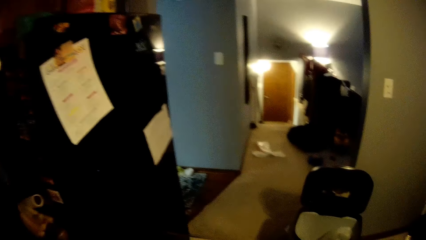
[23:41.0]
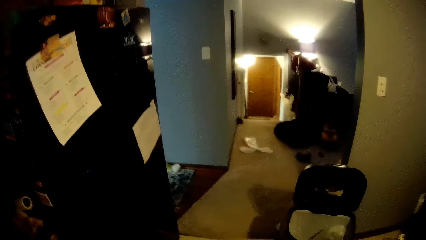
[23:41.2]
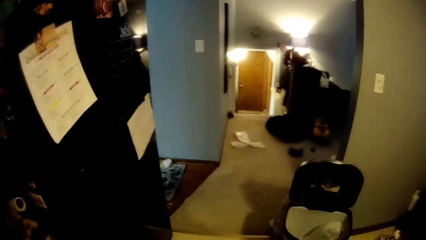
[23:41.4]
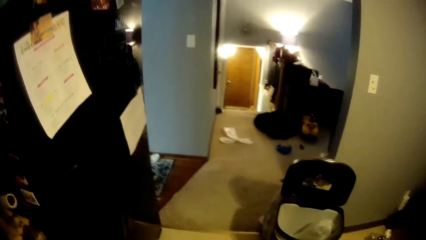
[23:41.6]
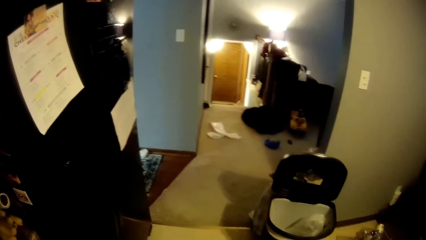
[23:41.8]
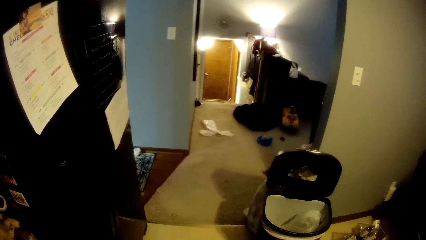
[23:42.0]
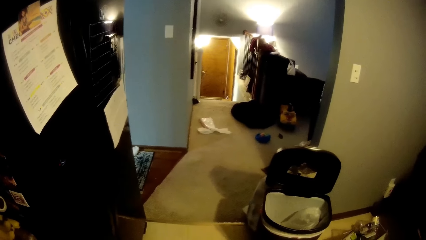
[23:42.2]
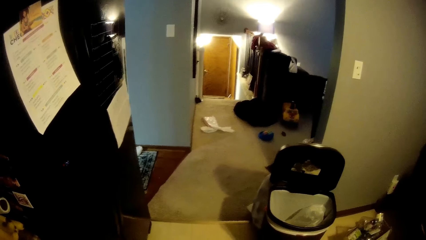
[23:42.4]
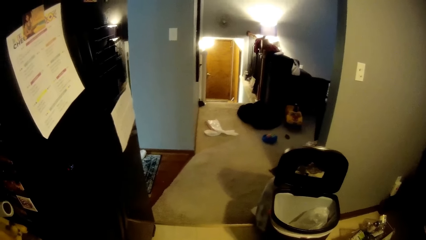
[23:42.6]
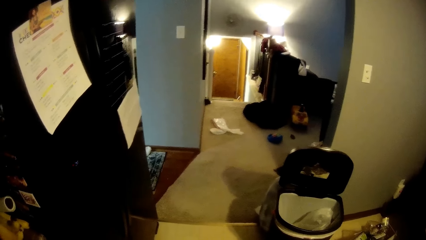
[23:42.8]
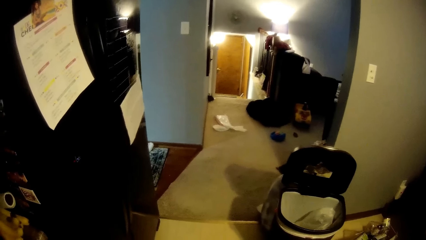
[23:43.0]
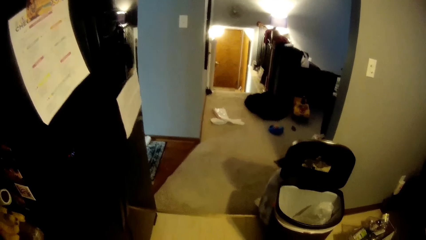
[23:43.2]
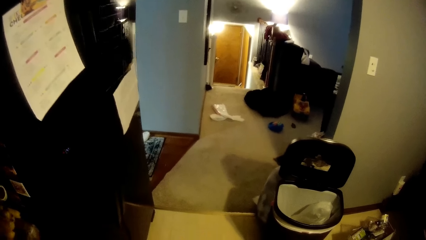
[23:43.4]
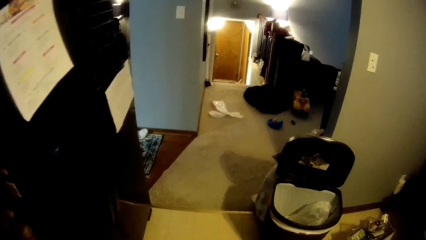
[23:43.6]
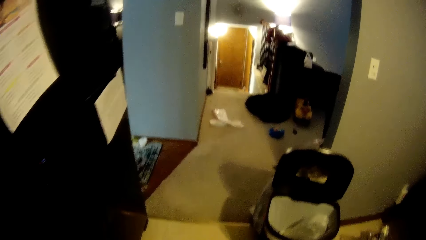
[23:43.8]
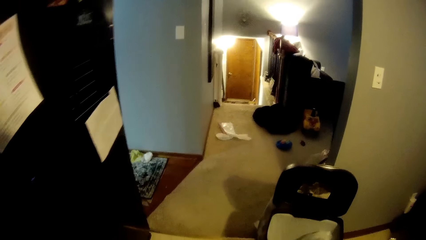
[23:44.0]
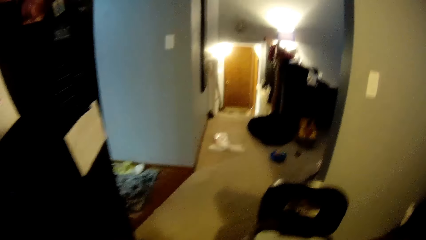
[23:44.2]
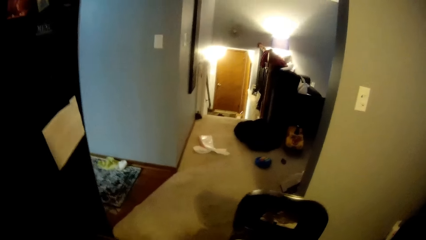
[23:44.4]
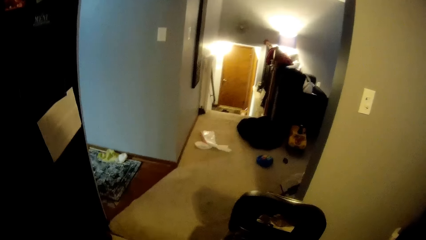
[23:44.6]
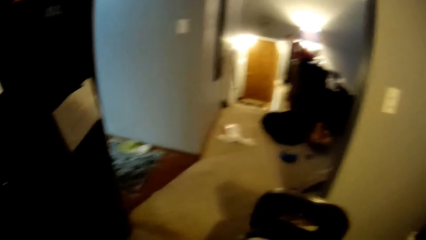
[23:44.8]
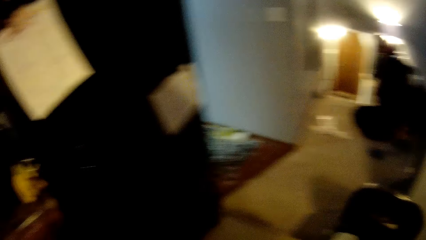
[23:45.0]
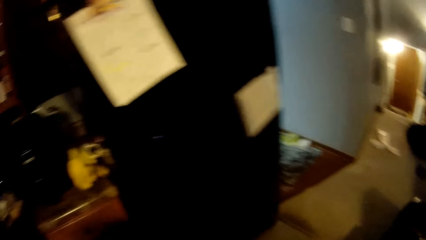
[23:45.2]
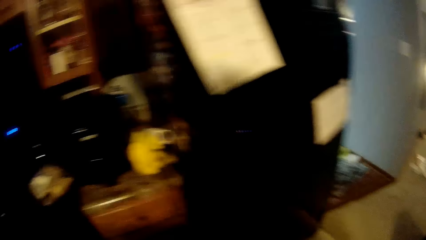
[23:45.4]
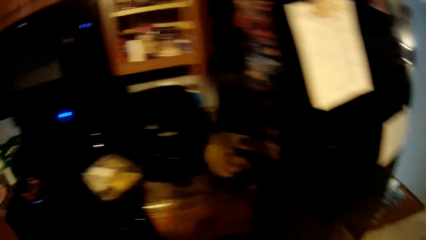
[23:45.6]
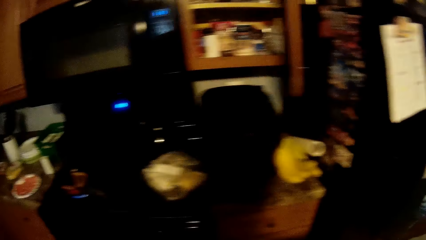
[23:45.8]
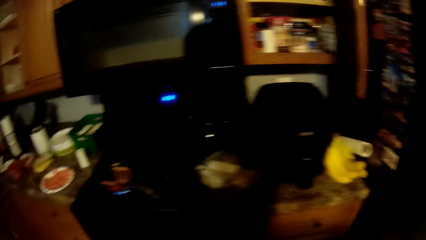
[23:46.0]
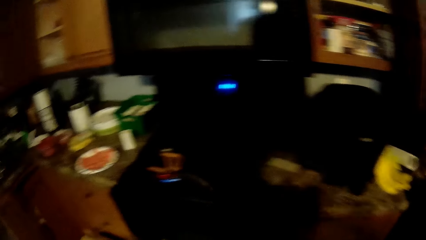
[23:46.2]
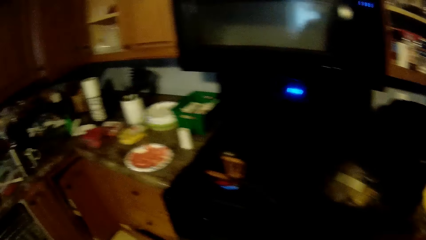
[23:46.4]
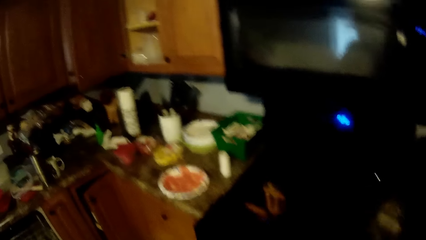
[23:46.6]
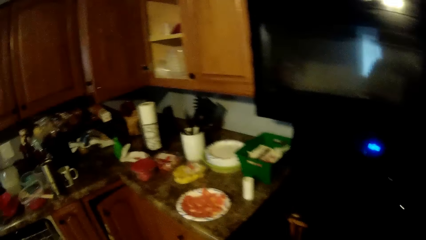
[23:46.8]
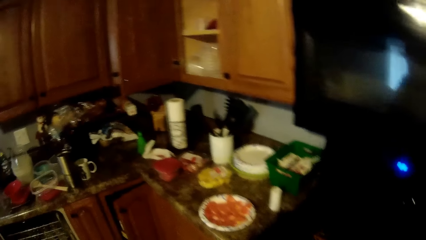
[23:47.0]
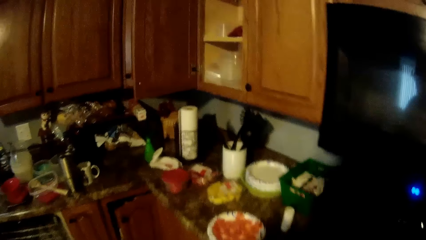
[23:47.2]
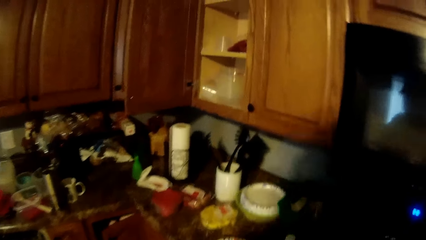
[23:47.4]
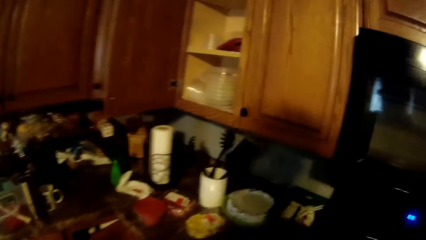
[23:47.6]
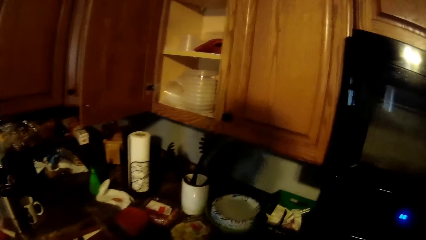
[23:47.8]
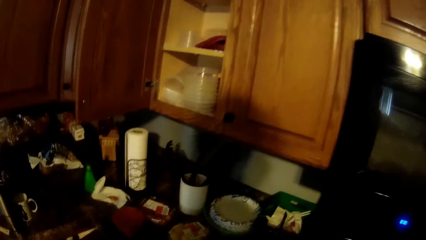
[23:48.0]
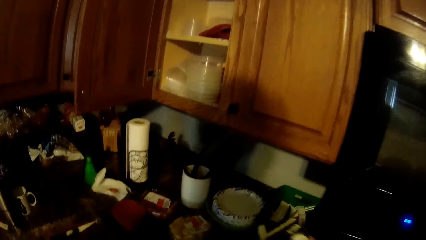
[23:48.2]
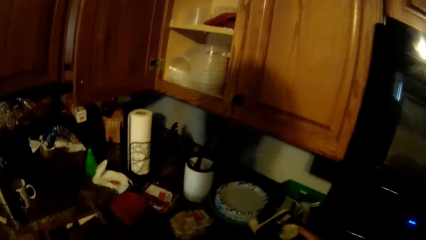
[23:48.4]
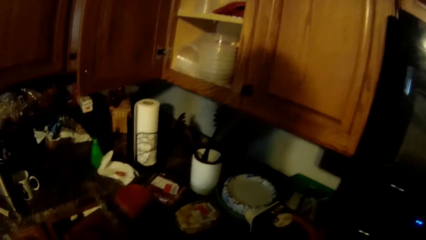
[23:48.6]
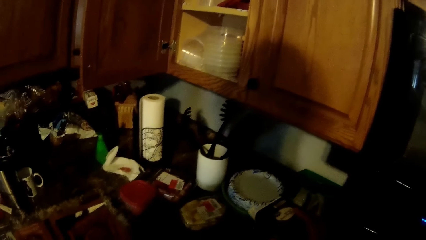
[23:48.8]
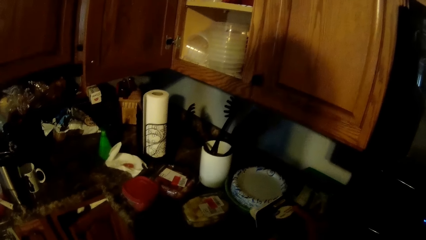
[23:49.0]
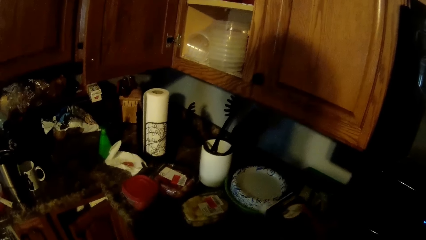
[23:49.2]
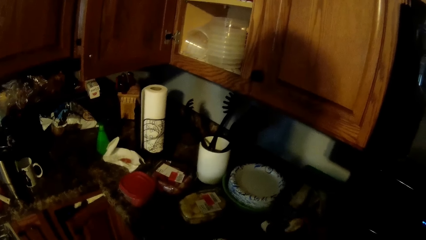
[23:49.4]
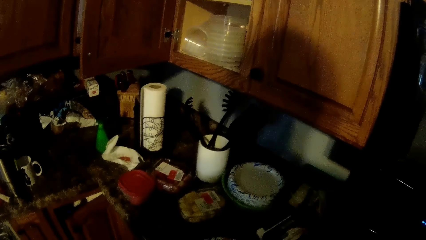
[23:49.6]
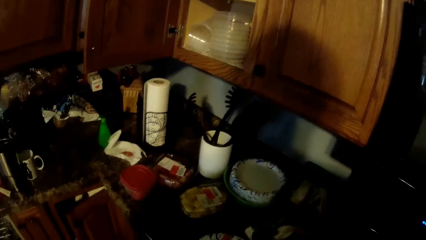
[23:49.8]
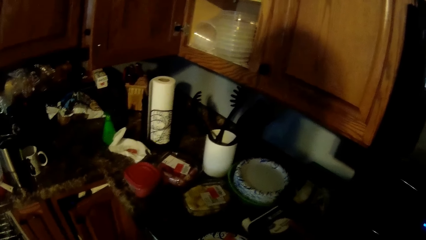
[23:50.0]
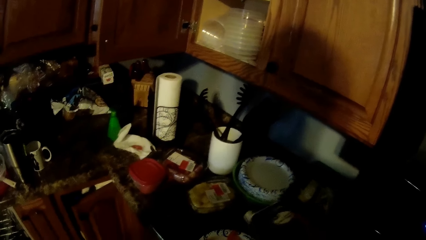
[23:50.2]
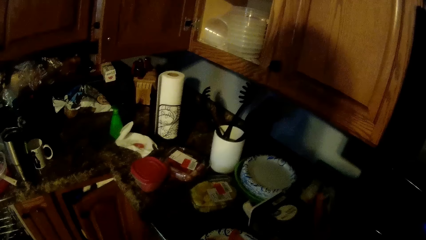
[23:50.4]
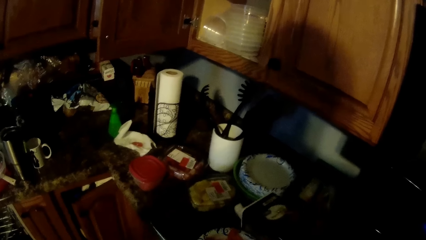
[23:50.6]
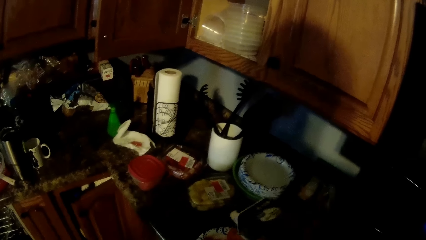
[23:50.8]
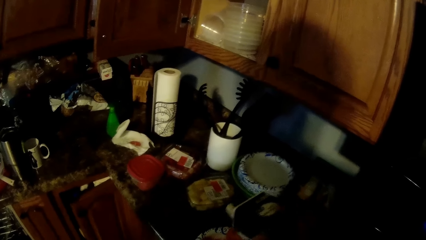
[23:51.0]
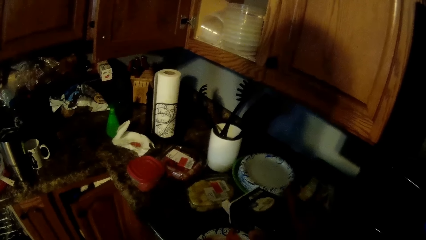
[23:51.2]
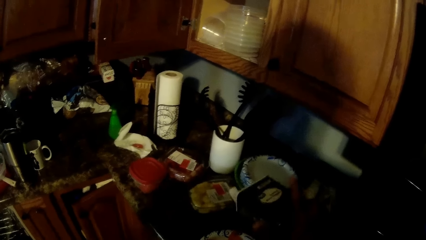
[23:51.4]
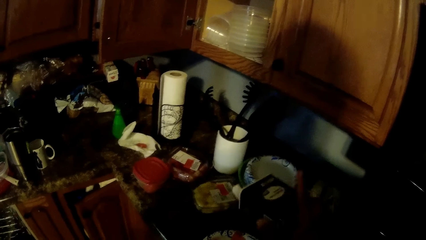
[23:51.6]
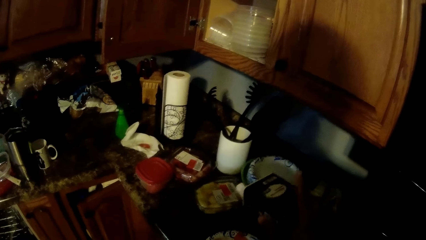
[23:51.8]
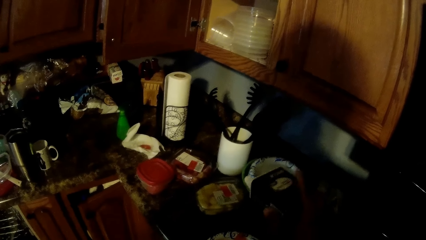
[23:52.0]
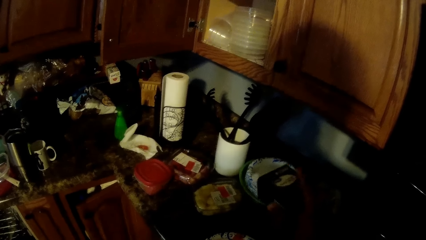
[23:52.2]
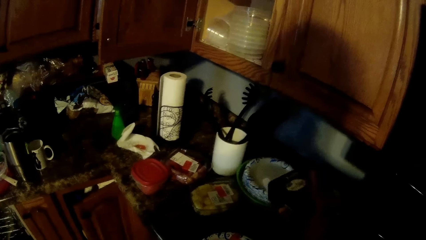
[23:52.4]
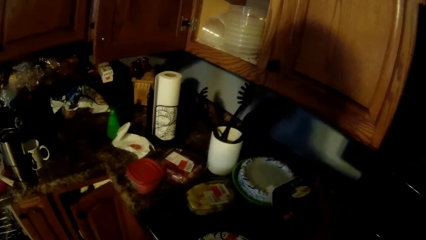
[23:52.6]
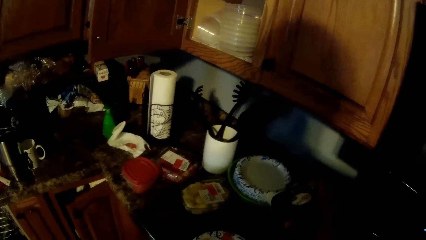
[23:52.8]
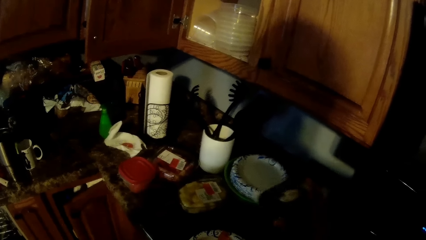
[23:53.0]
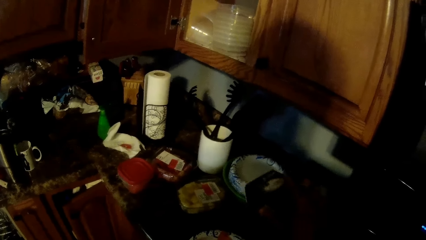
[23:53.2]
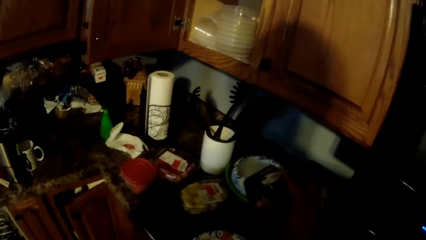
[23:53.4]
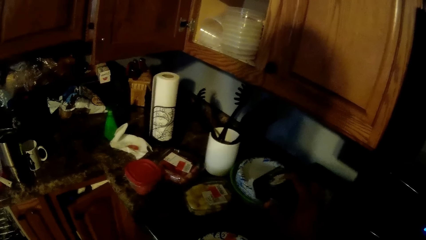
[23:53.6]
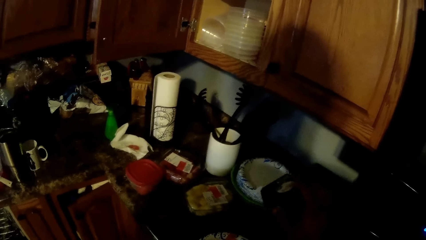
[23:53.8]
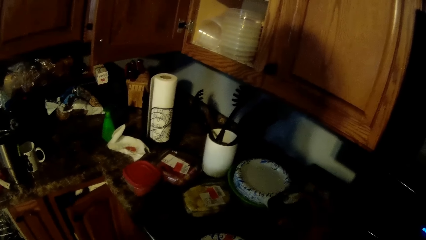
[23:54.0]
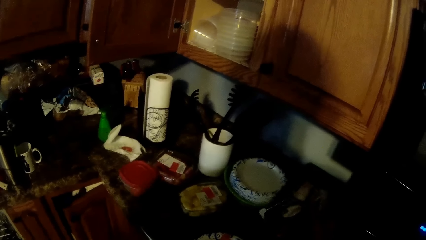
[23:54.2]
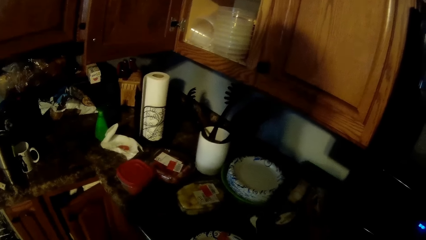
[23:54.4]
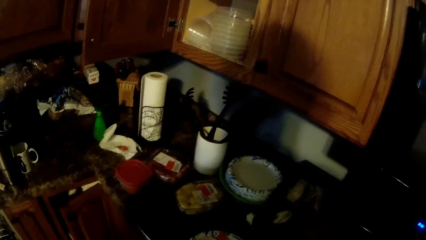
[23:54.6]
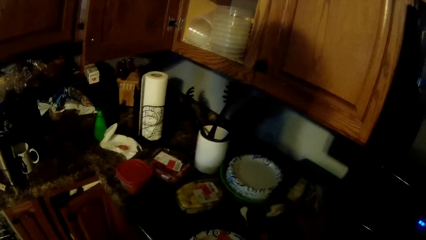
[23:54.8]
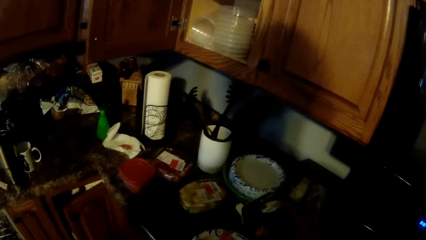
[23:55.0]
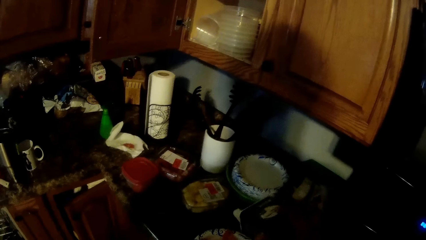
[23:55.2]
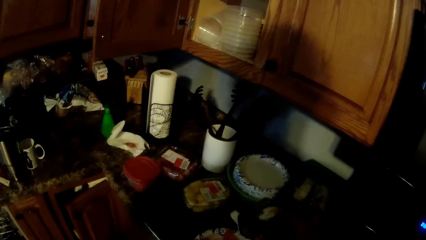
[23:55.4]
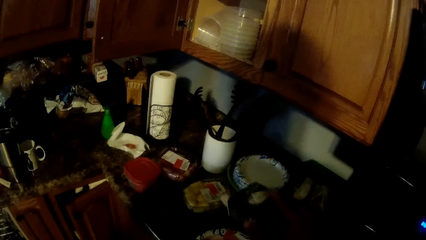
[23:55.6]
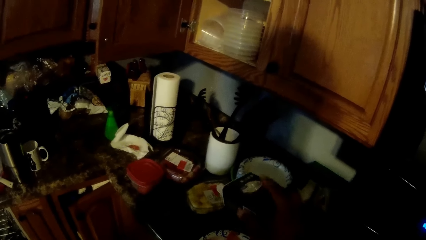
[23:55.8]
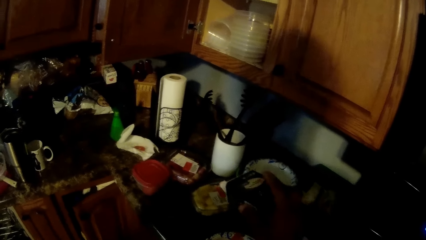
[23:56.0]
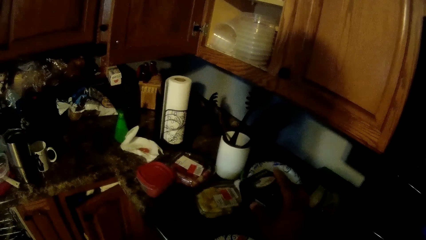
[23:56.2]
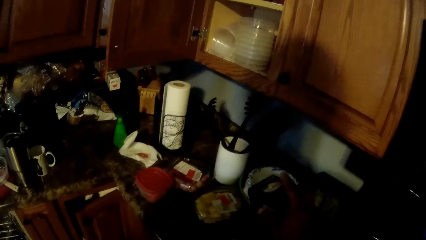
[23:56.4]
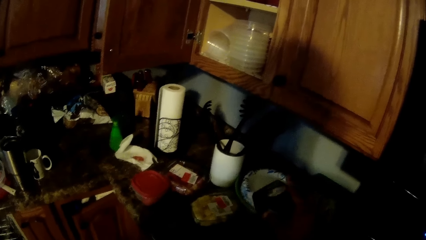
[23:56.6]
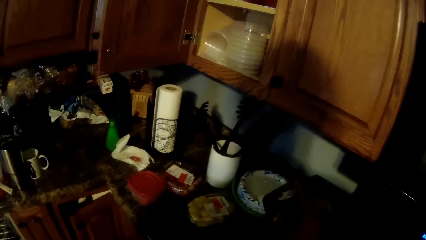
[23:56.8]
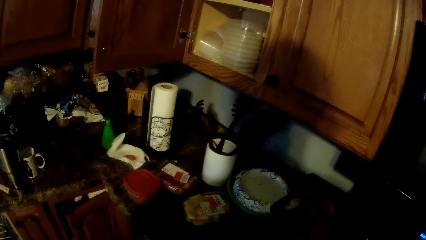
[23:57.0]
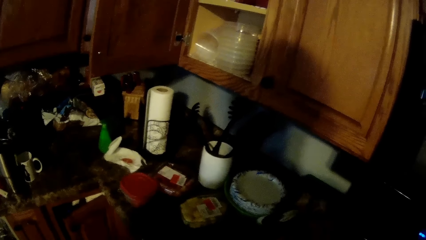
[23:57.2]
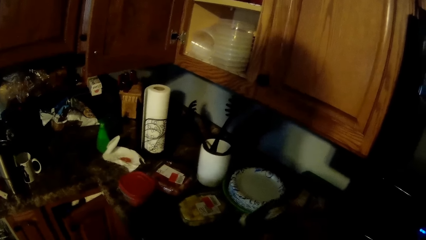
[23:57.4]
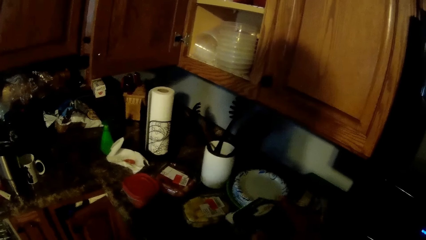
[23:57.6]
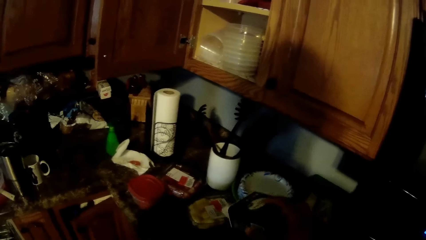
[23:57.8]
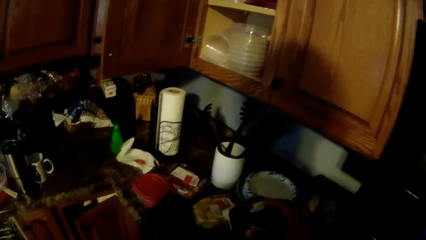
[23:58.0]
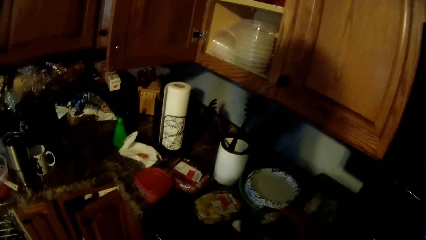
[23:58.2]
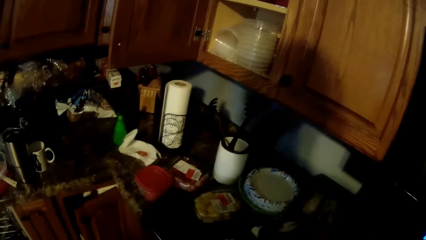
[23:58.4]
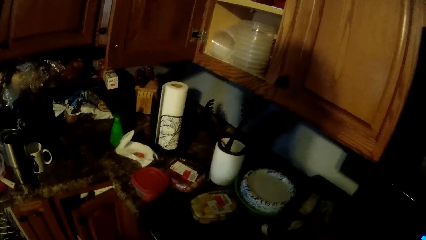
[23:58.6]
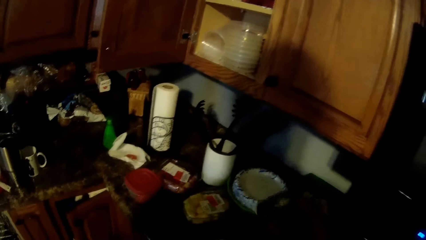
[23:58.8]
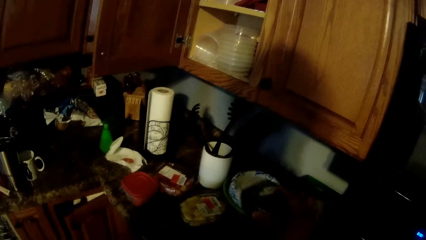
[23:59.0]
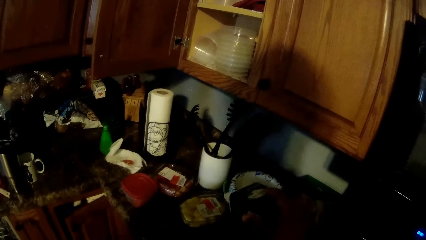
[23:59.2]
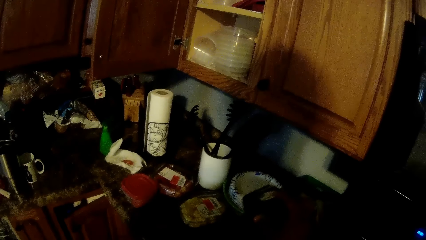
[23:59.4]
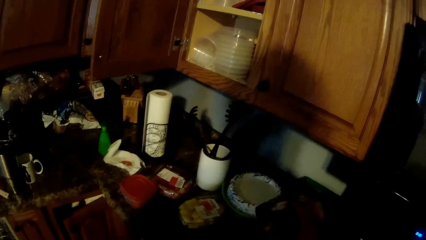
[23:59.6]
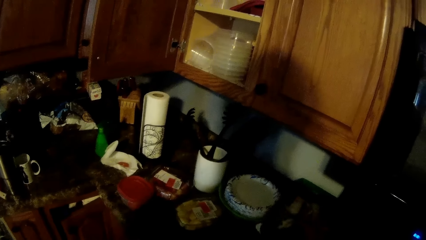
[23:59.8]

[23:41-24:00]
The camera wearer sprinkles the sauce on the food.
